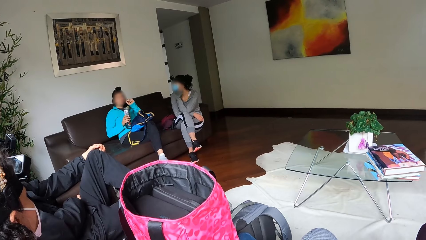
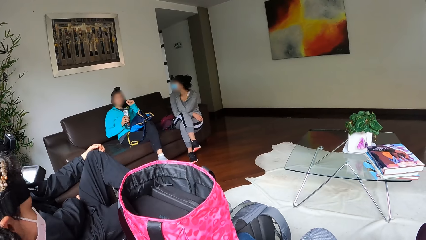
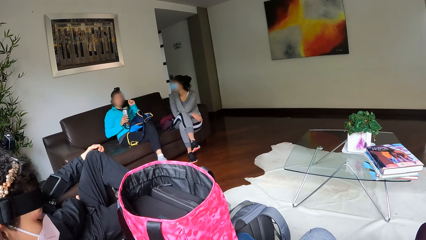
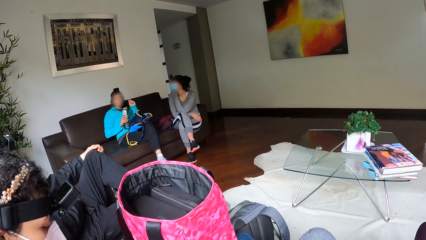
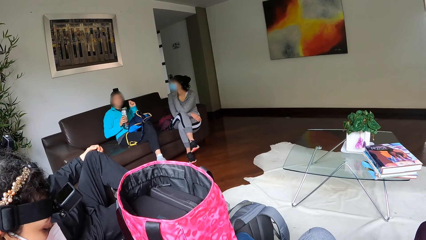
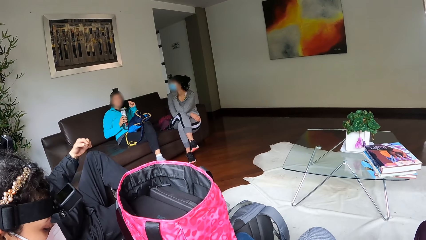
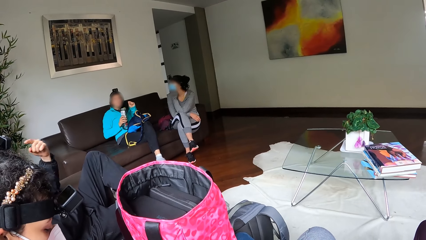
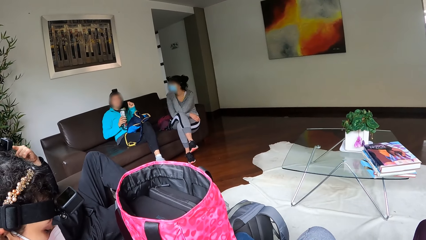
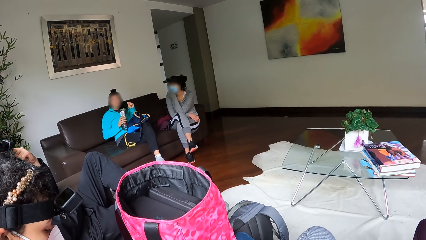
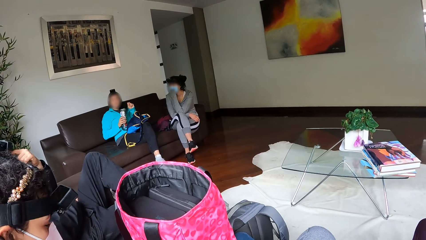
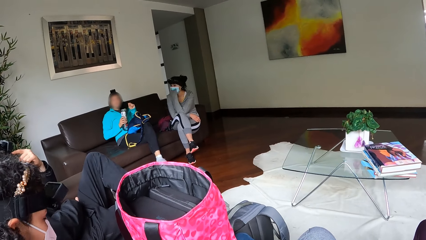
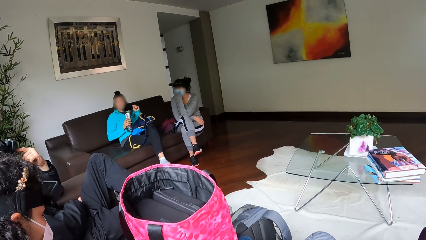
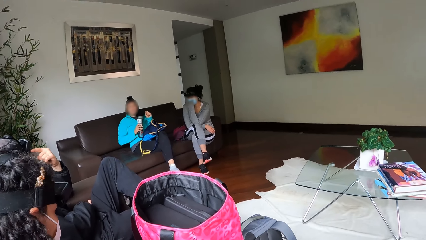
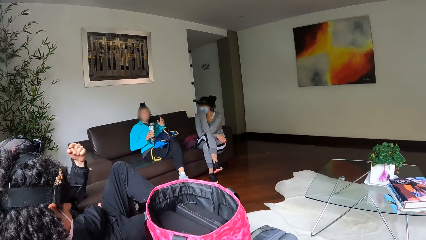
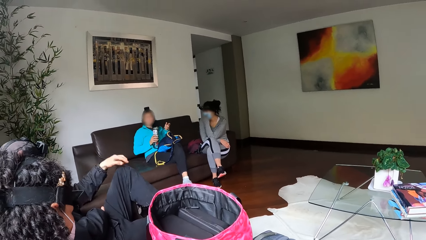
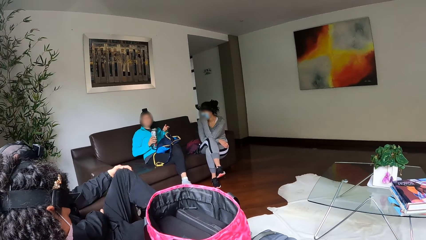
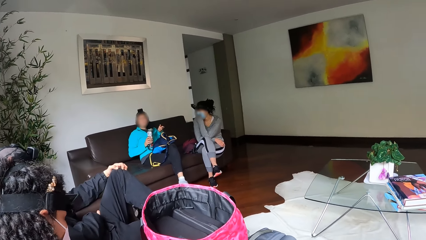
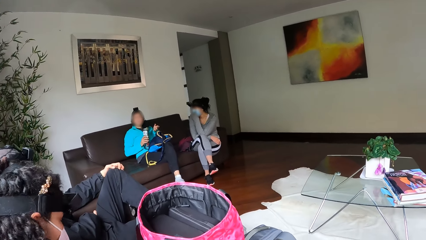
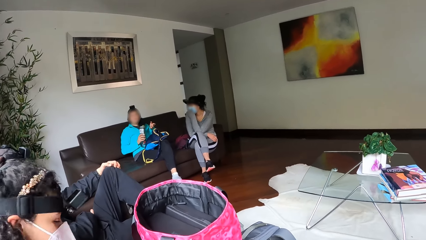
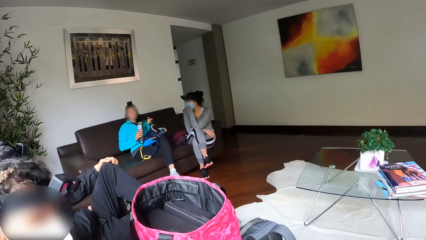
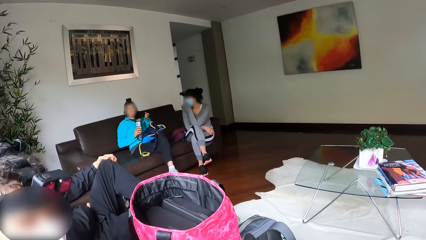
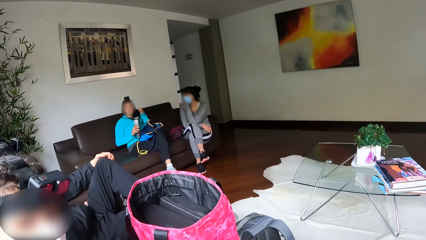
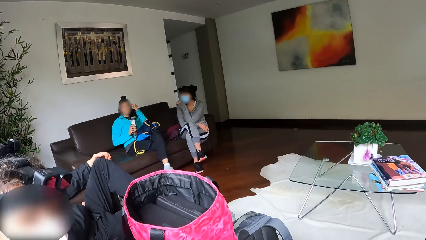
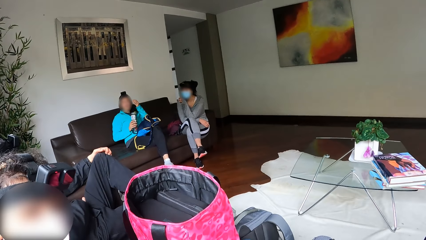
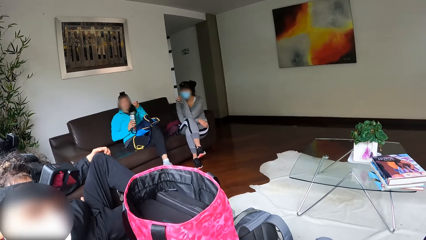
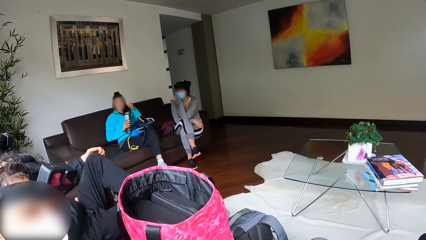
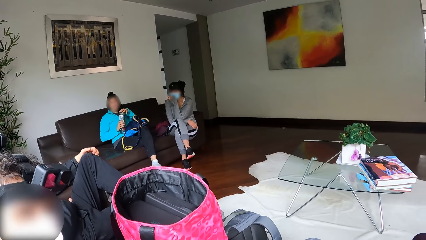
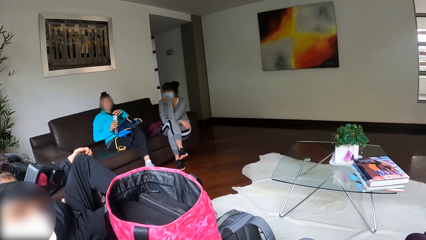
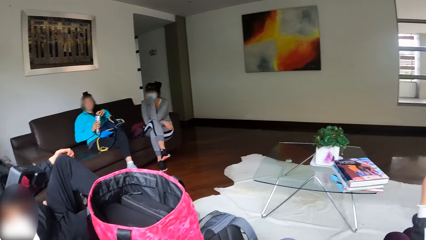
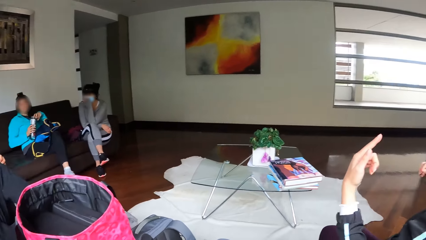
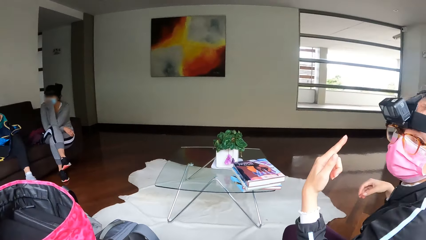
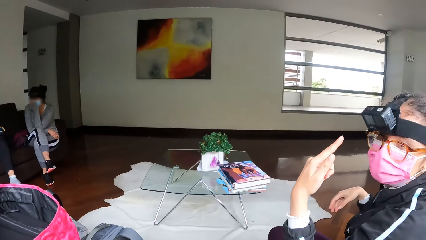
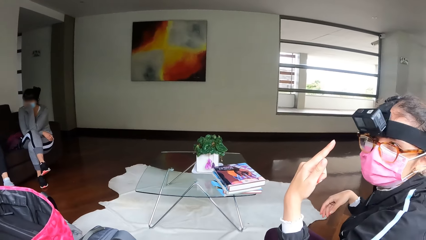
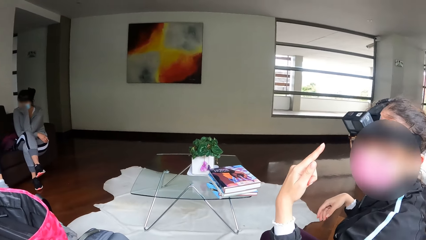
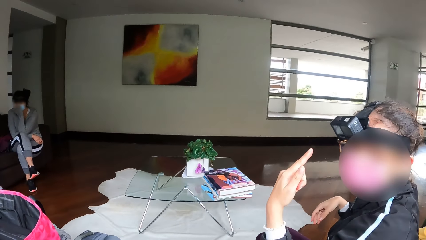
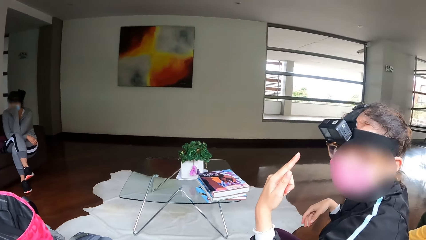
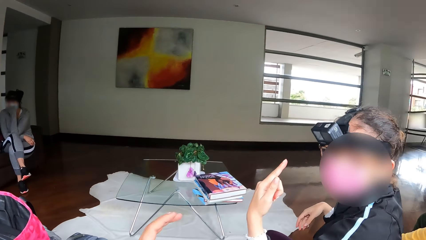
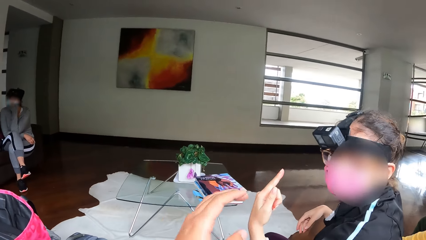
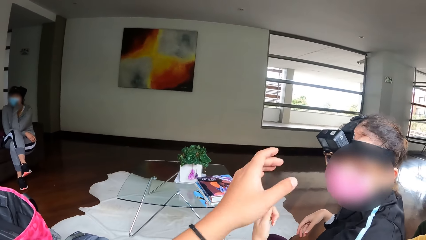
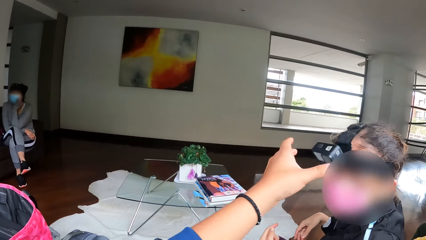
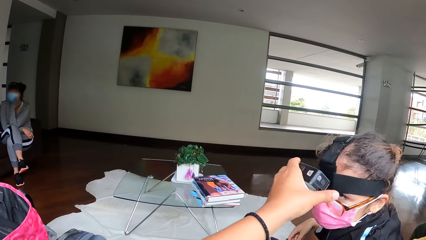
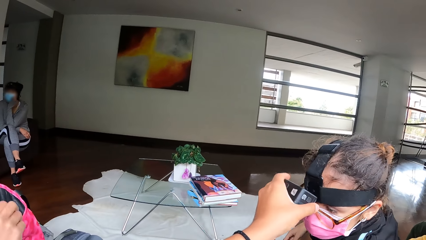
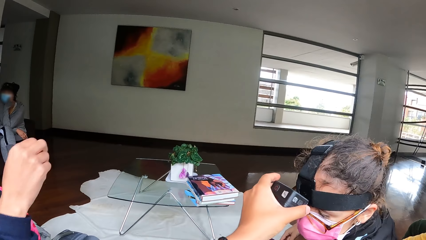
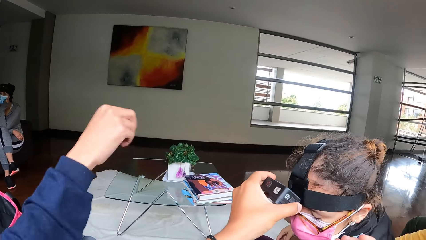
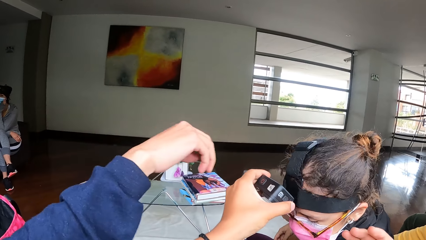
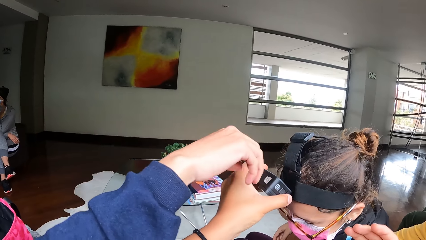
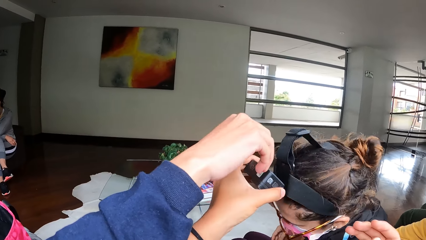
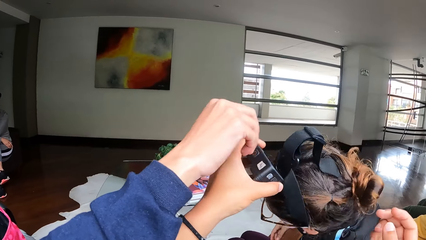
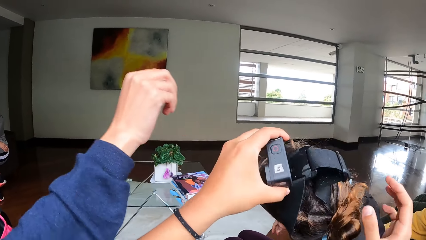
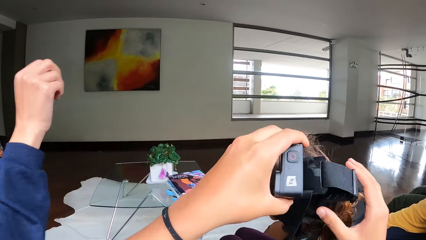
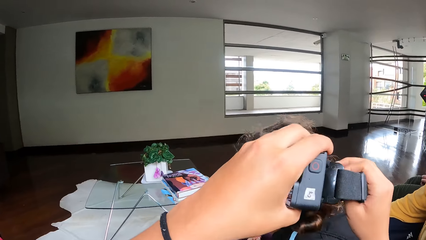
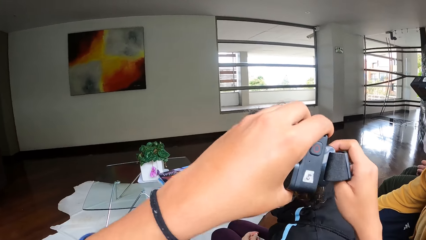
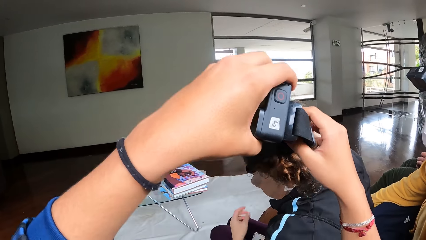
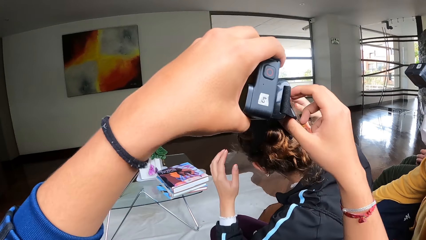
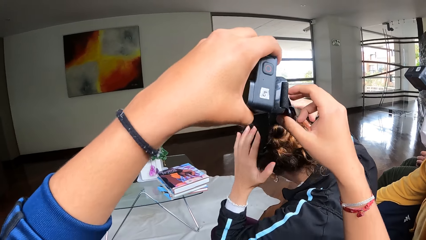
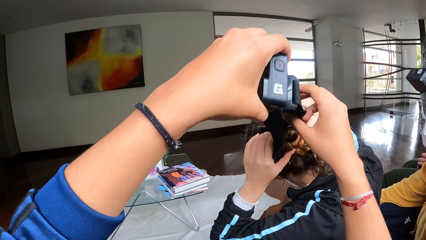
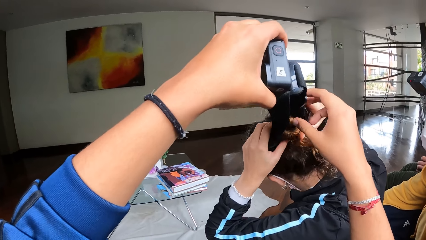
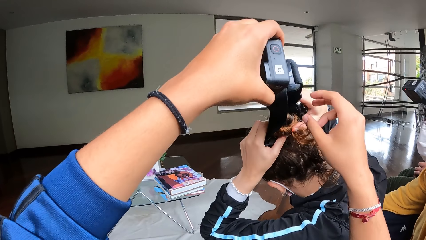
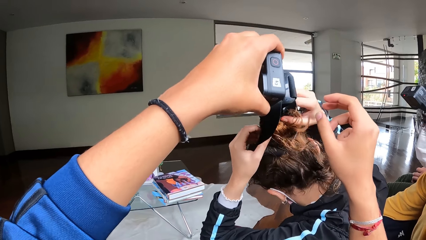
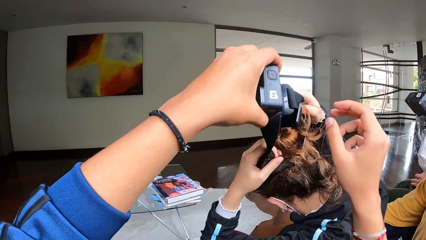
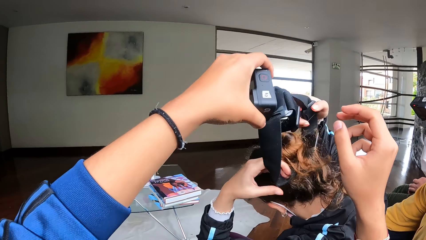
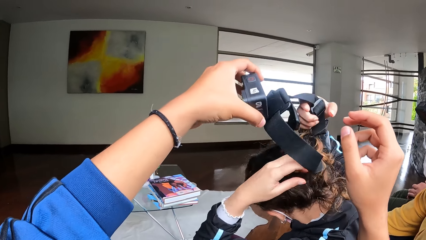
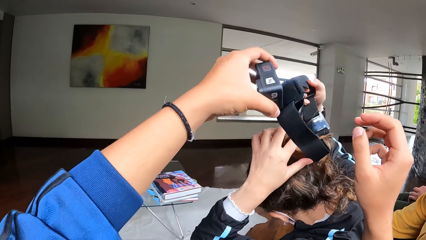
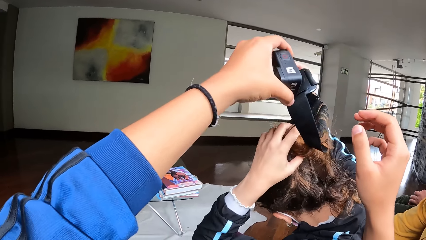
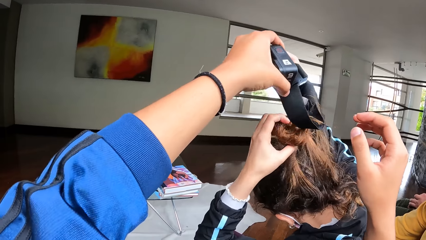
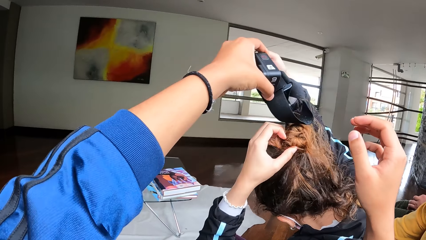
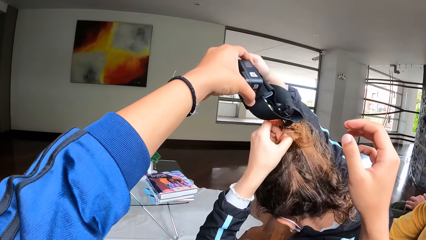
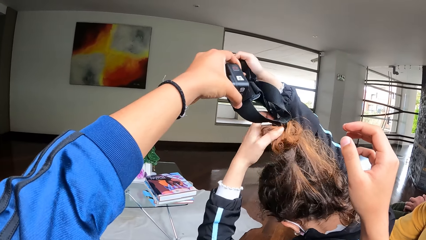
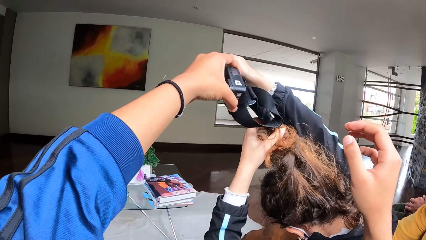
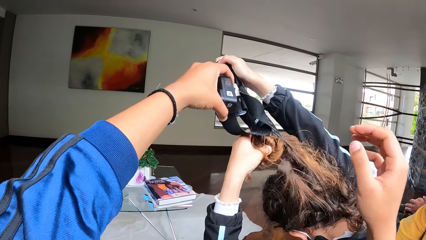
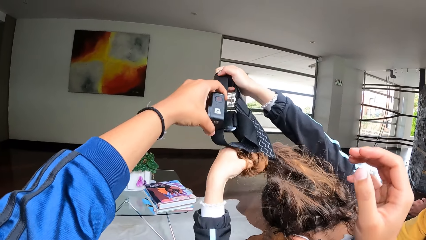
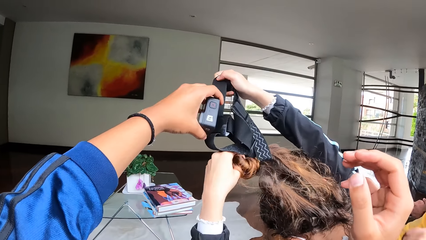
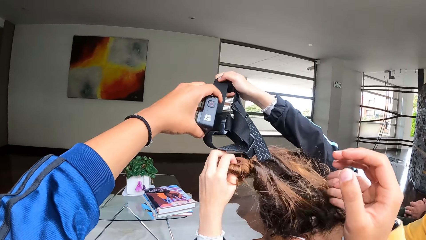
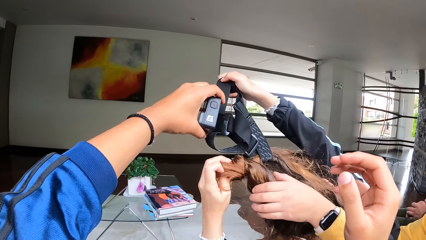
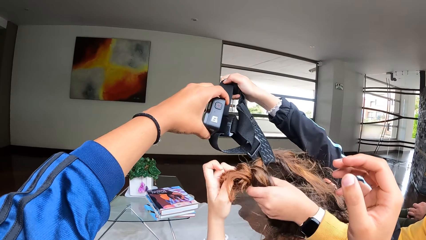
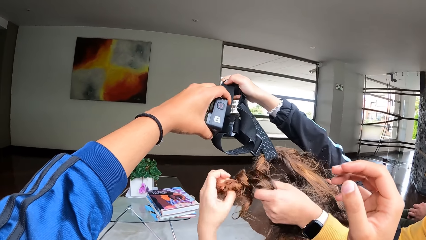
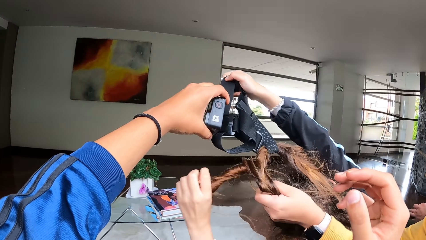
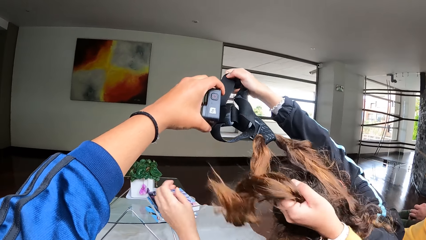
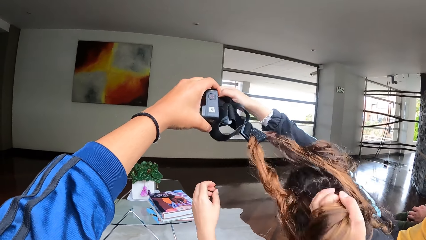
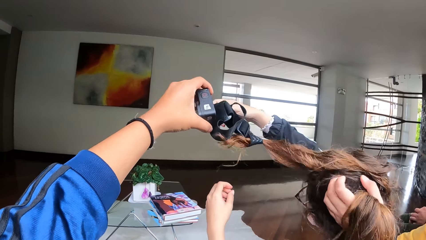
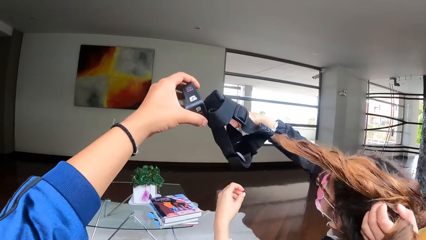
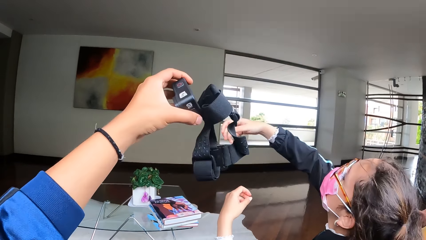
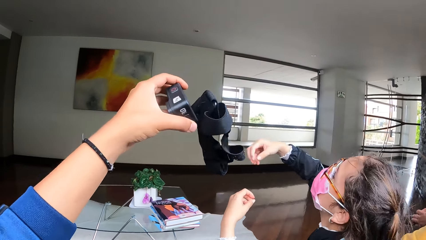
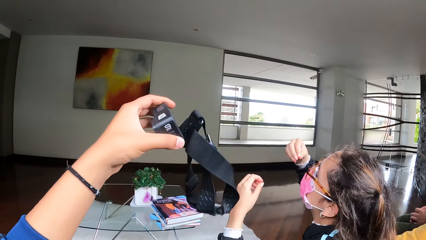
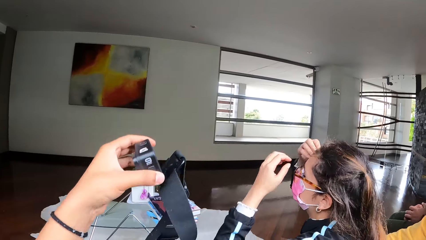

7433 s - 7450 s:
A man touches the camera with his left hand. The camera wearer interacts with a lady. He touches the camera with the left hand. He adjusts the camera on the head of the lady with his left hand. He holds the camera with the right hand. He pulls the camera with the left hand.
